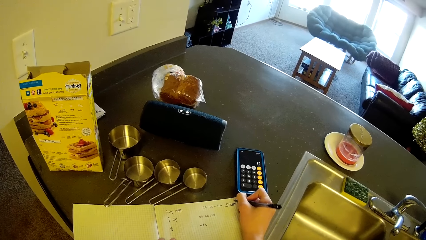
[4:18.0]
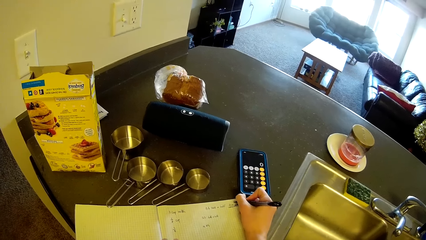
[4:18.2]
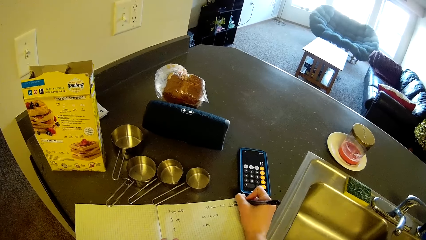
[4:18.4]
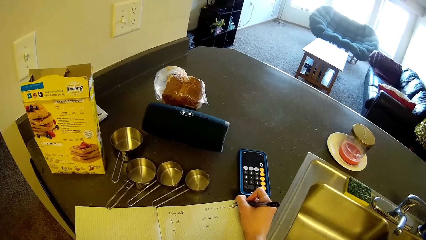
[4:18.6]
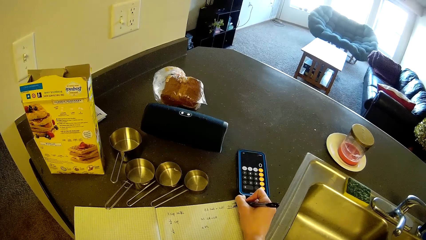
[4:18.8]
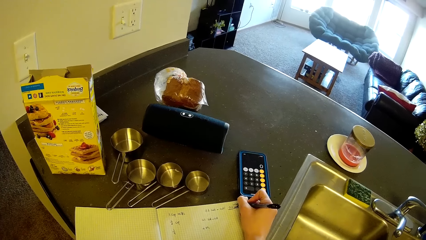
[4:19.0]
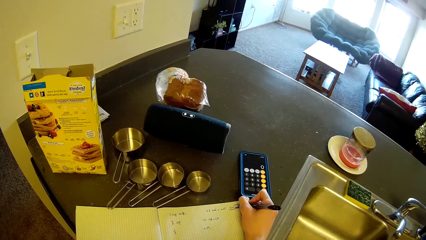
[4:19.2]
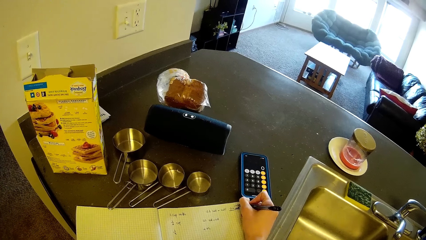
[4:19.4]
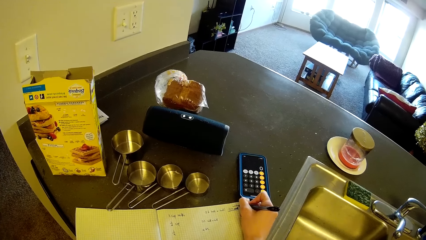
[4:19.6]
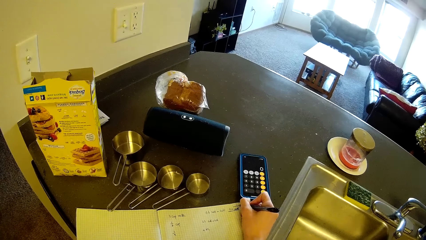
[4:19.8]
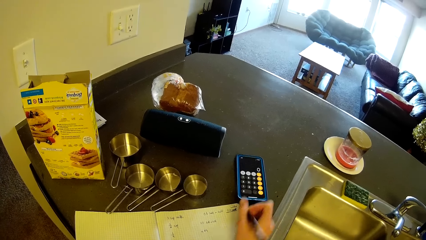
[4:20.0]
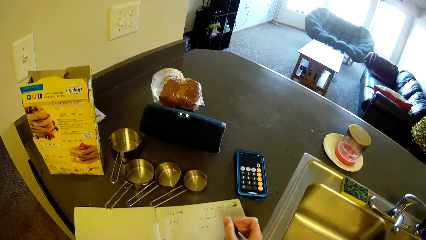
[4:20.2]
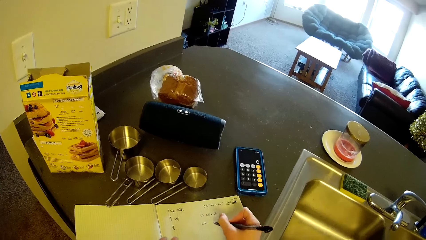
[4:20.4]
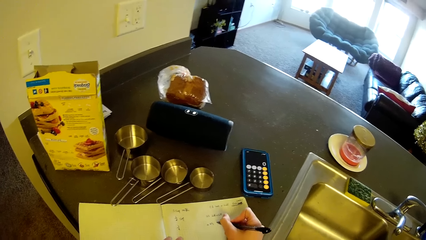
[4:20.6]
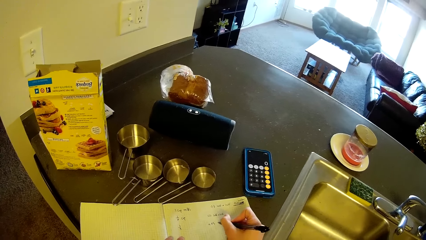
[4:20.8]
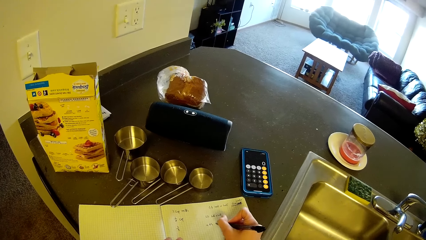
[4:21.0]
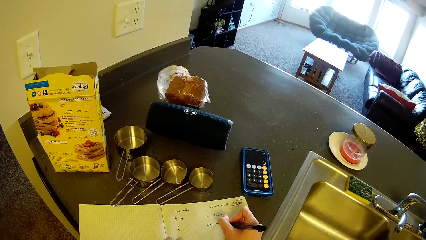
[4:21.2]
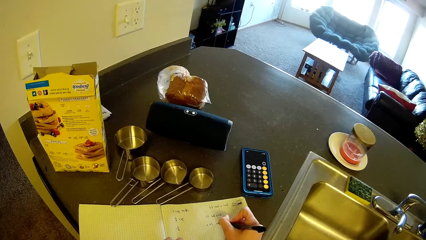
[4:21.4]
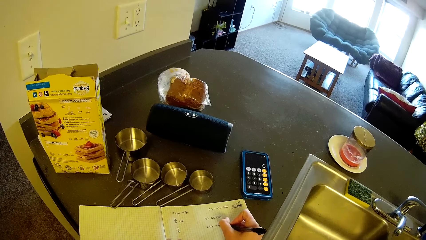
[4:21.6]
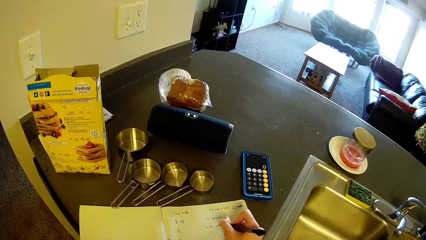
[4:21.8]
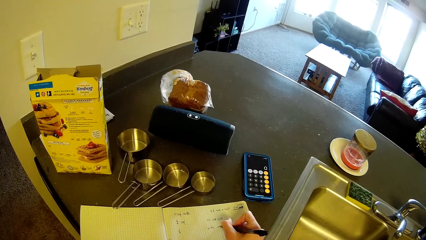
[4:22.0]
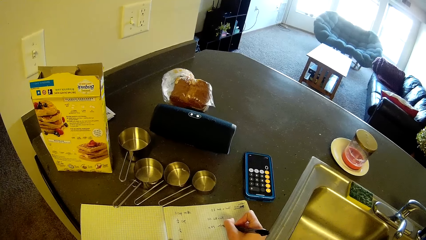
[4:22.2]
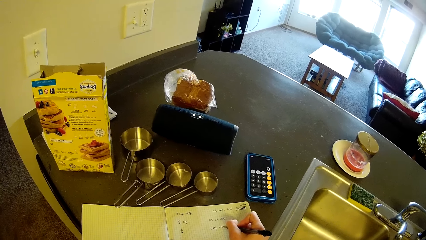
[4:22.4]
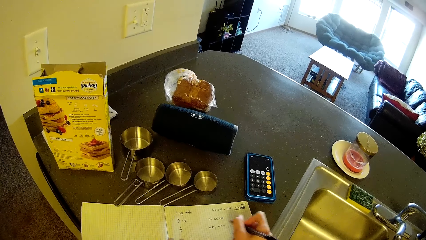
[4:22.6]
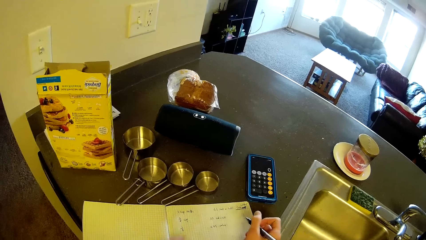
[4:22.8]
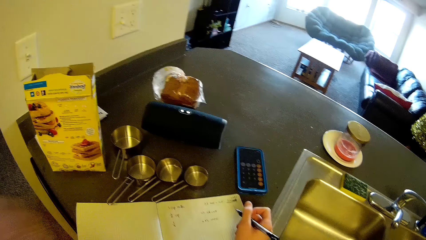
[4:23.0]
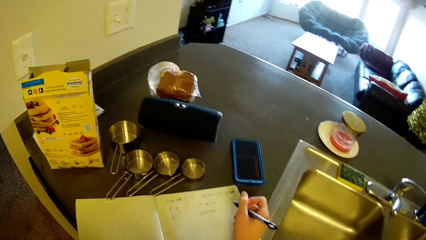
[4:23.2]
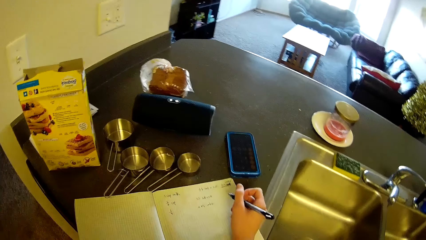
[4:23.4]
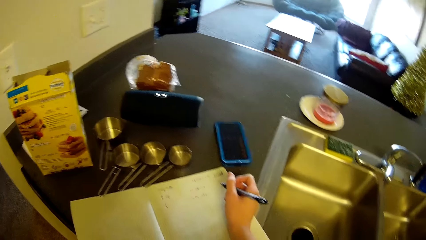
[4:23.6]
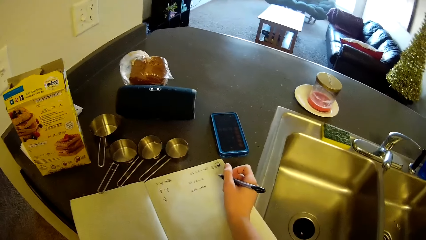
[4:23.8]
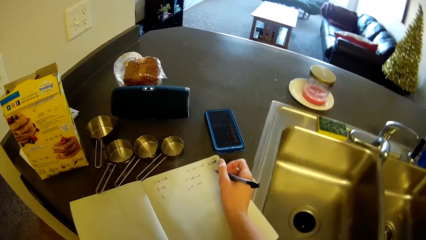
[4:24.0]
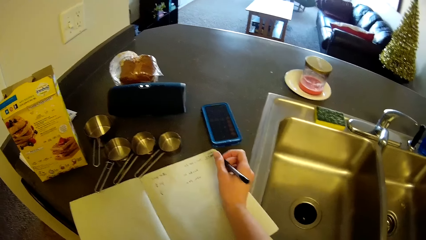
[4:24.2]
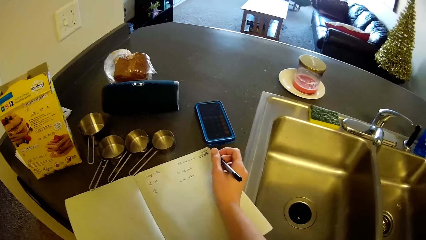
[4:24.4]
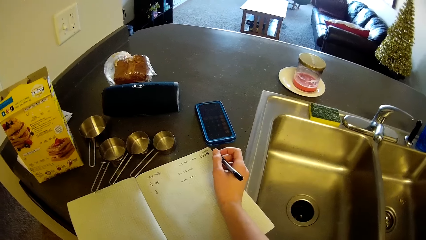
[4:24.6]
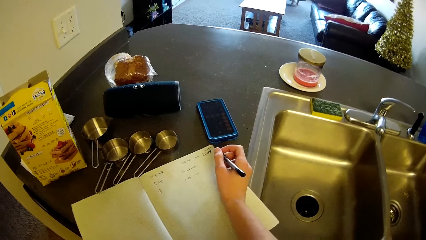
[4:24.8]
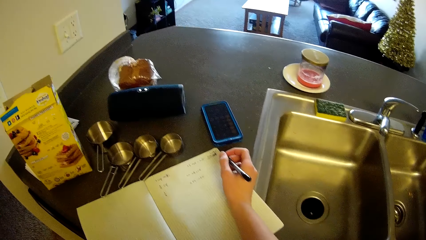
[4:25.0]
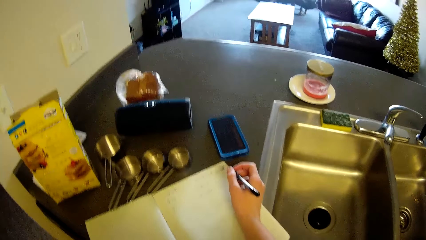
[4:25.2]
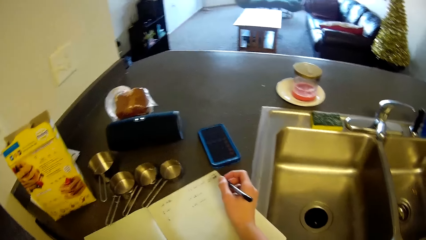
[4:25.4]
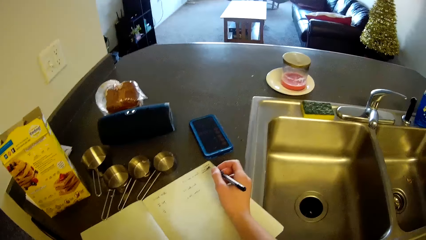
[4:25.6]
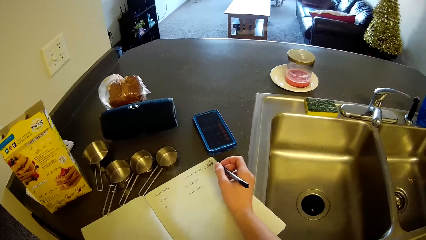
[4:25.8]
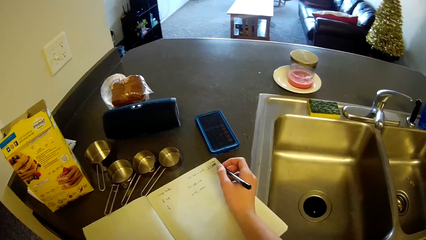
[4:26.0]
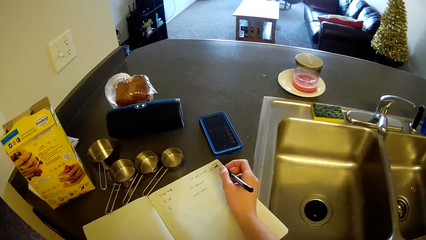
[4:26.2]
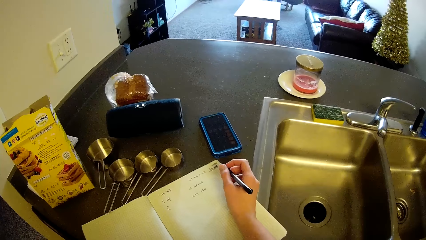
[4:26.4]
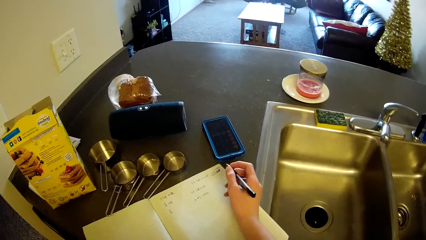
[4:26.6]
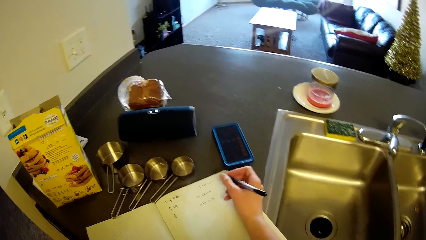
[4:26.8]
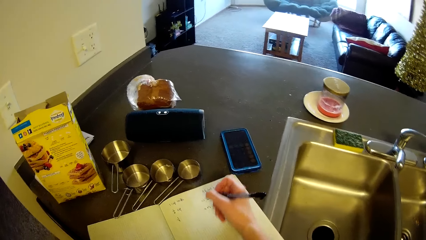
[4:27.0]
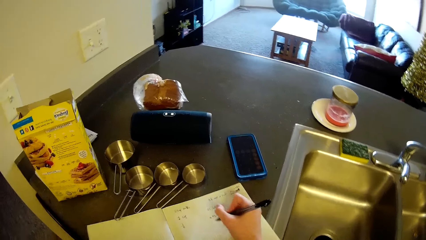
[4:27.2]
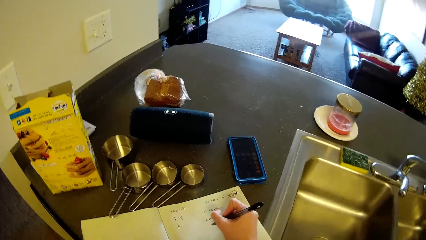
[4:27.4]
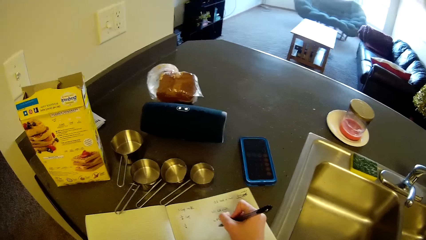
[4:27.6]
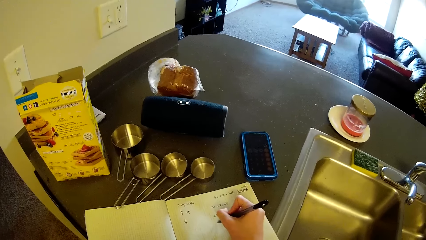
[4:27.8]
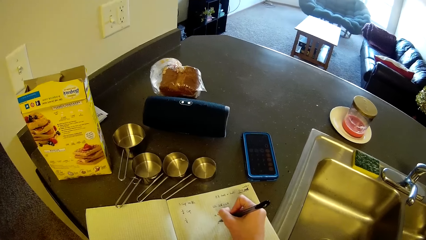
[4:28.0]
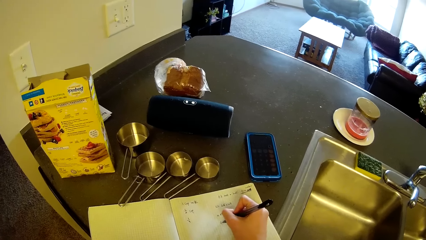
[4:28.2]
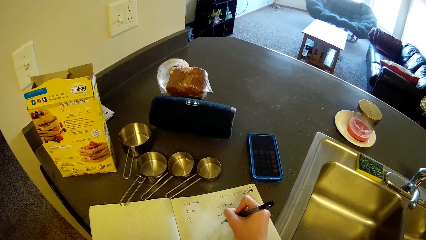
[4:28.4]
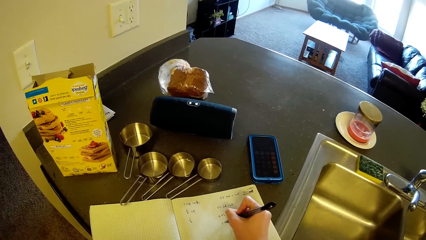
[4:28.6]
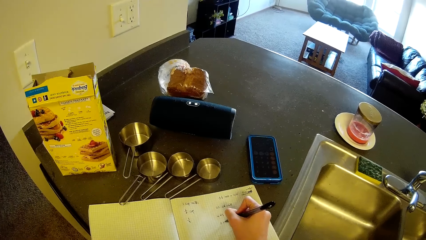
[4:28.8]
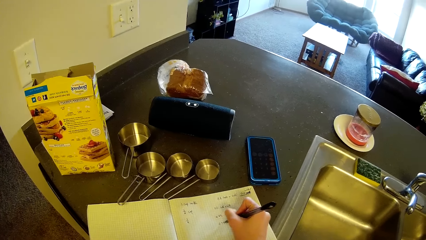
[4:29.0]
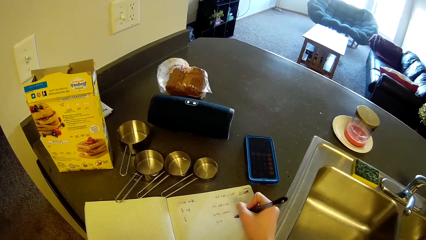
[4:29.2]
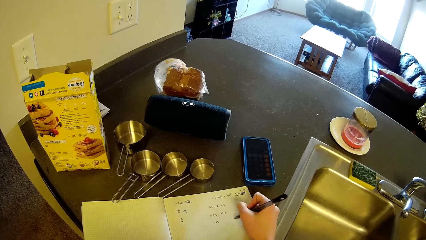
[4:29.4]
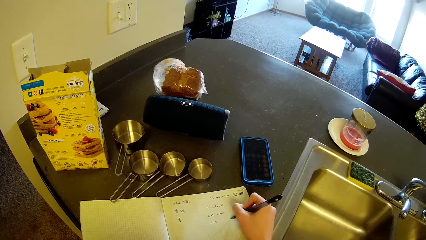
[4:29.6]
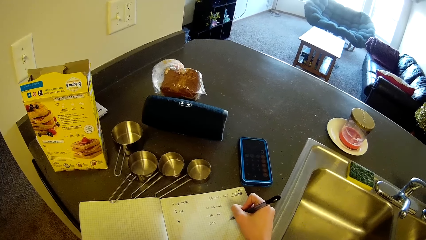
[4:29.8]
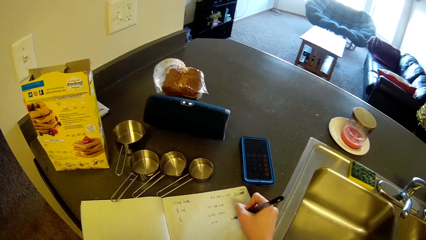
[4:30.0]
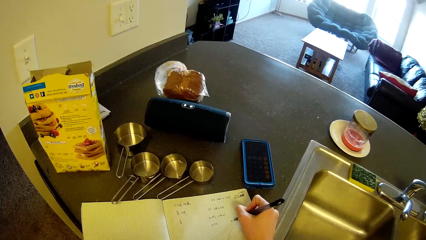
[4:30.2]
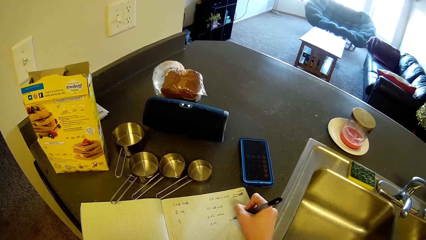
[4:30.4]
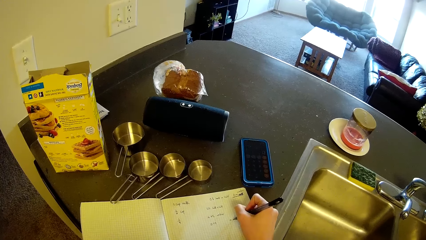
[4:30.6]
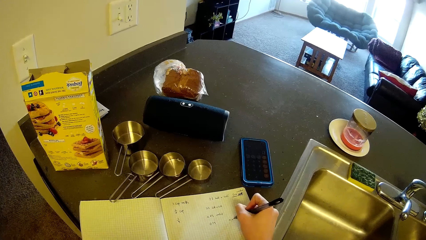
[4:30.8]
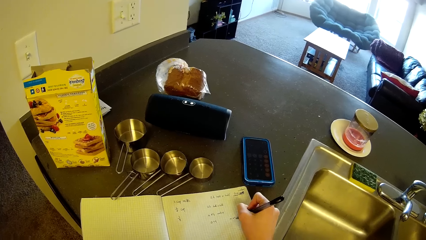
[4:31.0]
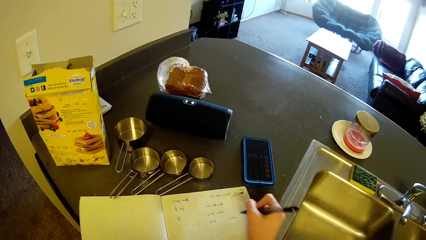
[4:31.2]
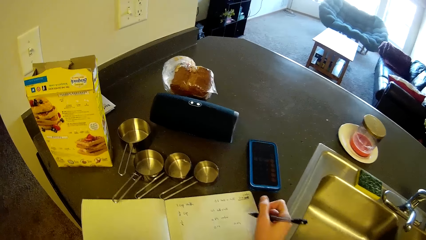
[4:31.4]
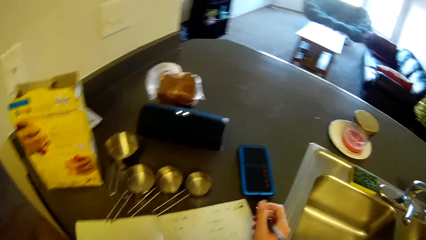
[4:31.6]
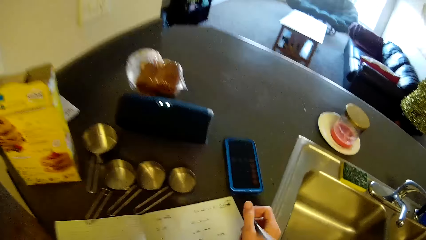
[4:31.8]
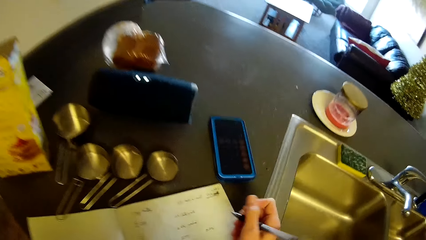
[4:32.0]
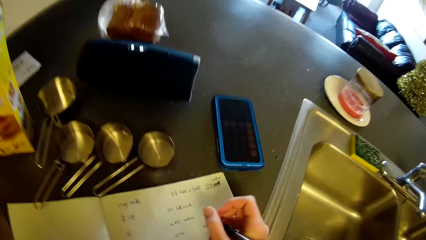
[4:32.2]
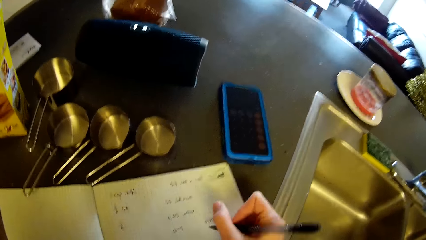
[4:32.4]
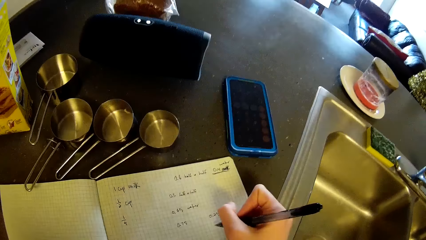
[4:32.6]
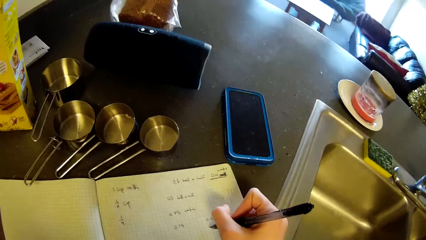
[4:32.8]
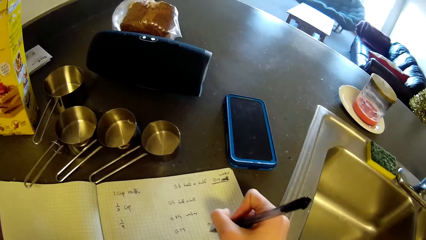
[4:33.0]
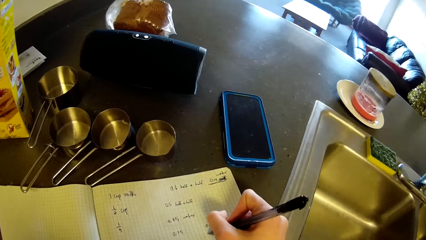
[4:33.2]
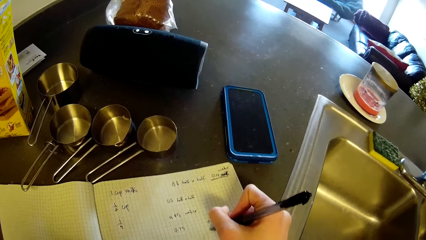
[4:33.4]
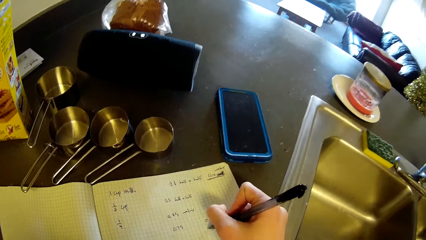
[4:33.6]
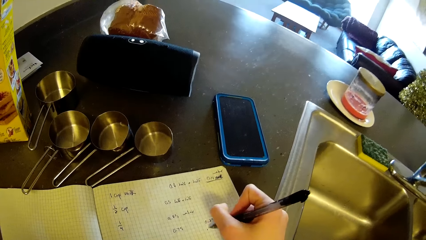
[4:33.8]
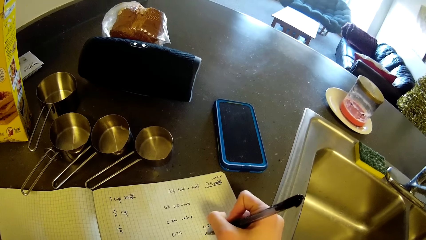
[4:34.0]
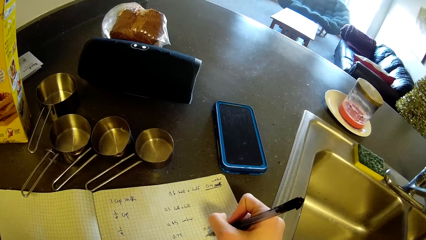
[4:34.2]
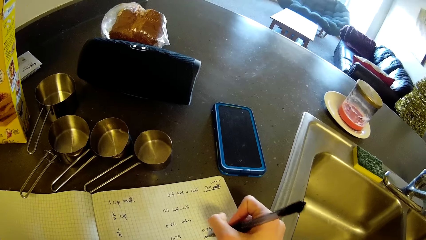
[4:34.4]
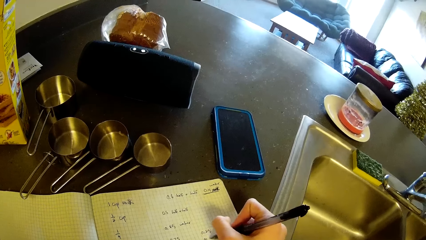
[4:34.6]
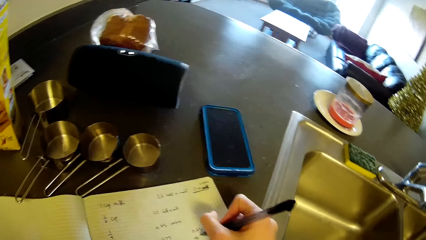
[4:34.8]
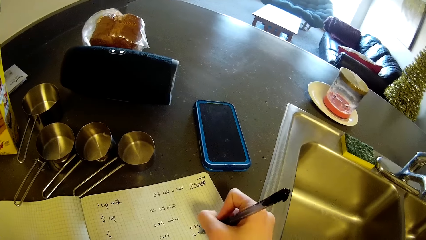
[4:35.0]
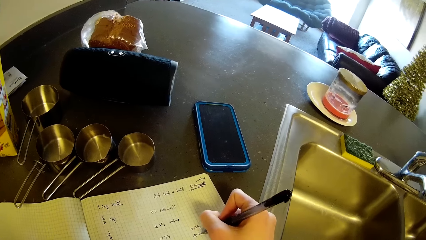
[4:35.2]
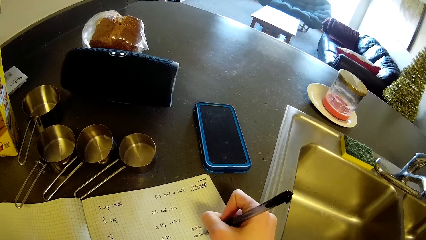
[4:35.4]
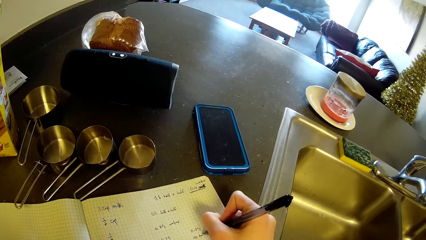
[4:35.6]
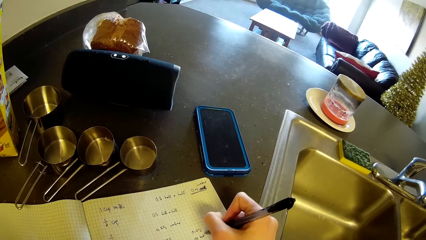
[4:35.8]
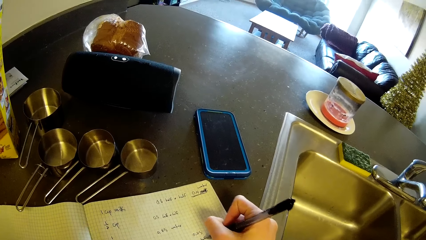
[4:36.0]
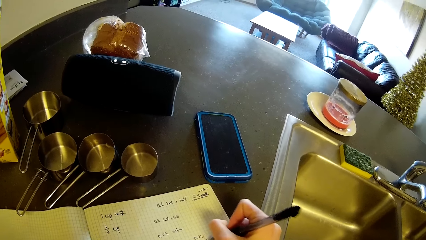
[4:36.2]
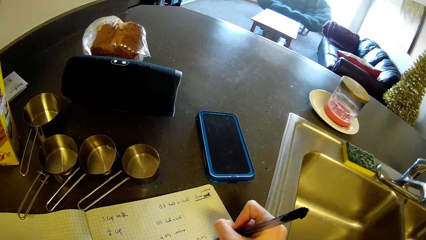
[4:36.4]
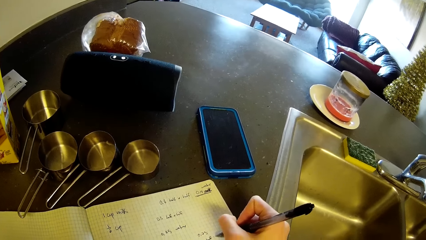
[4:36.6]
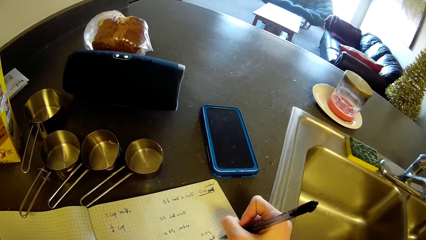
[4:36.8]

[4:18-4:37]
The camera wearer writes on the book with a pen. They stop writing on the book with the pen. They stand on the floor. They write on the book with the pen. They stop writing on the book with the pen. They write on the book with the pen.
